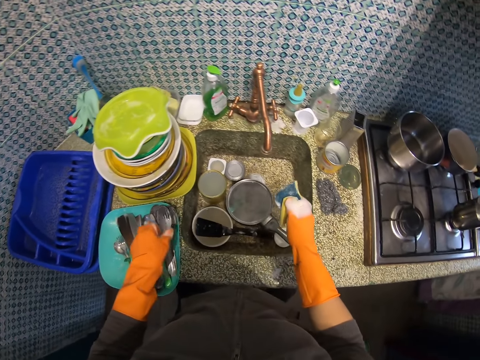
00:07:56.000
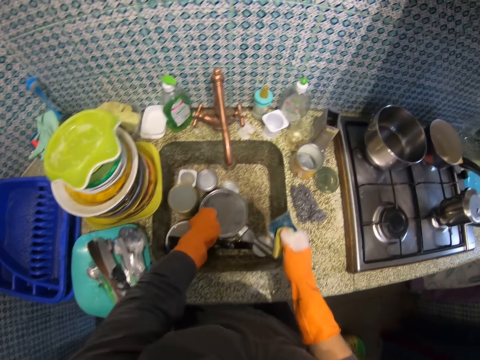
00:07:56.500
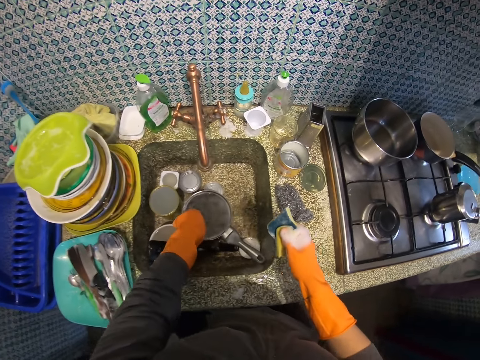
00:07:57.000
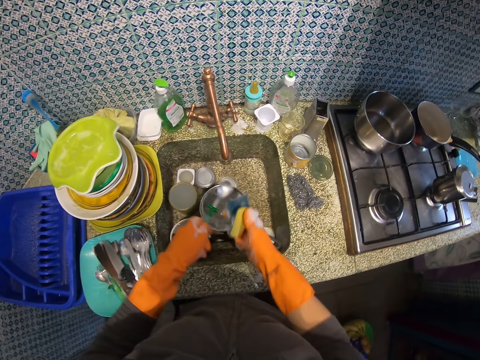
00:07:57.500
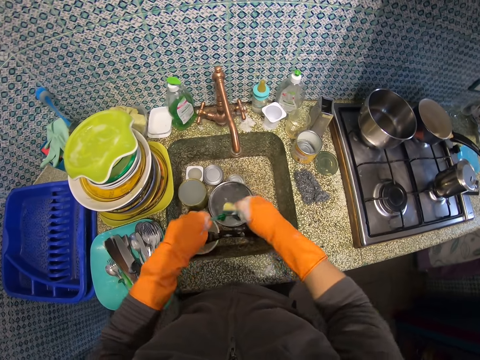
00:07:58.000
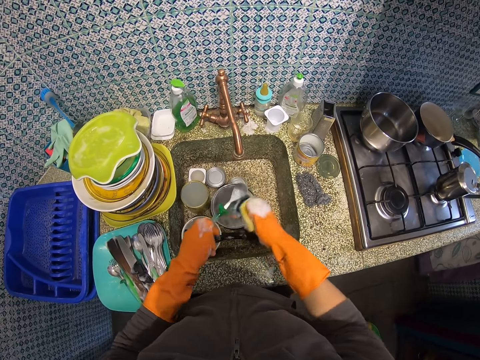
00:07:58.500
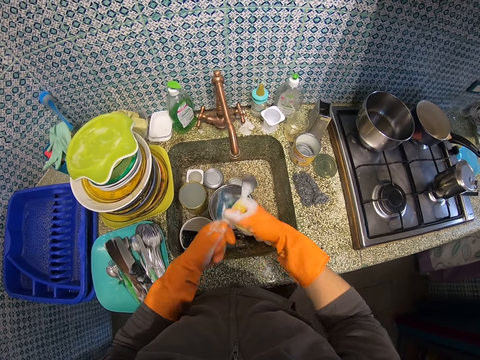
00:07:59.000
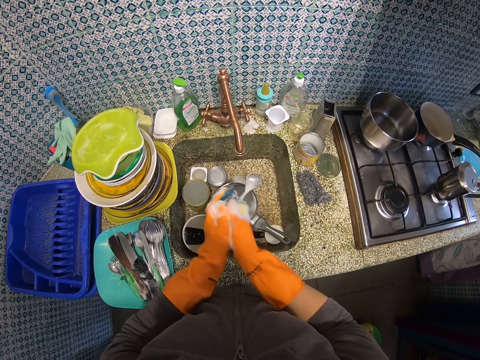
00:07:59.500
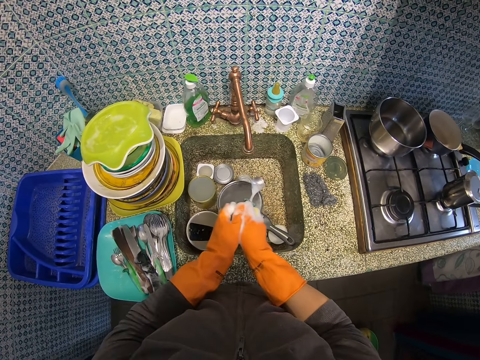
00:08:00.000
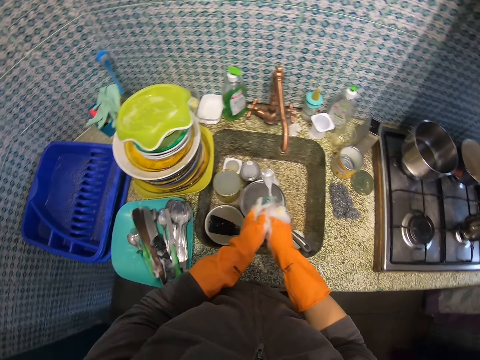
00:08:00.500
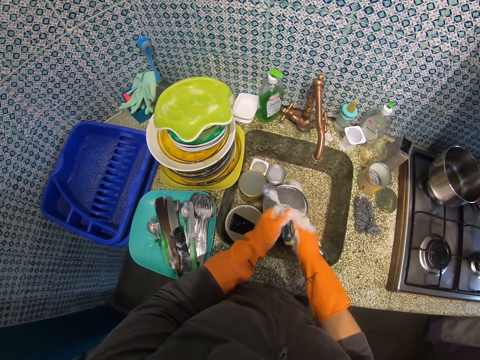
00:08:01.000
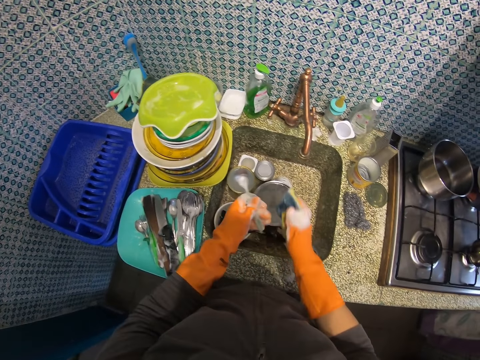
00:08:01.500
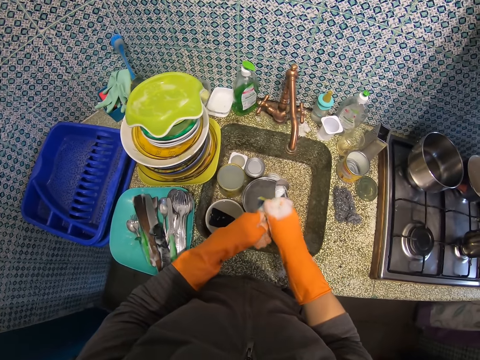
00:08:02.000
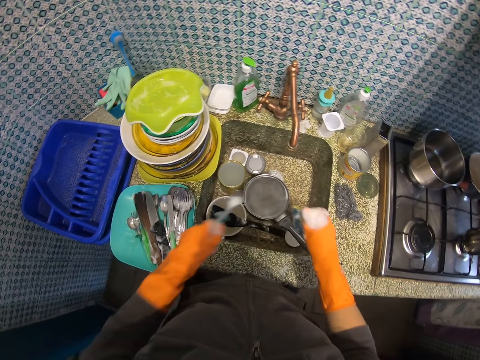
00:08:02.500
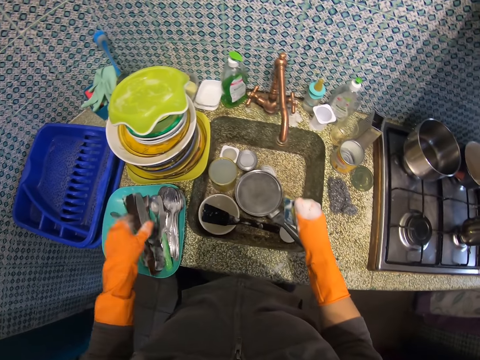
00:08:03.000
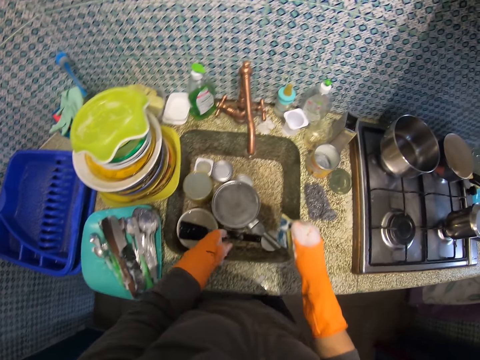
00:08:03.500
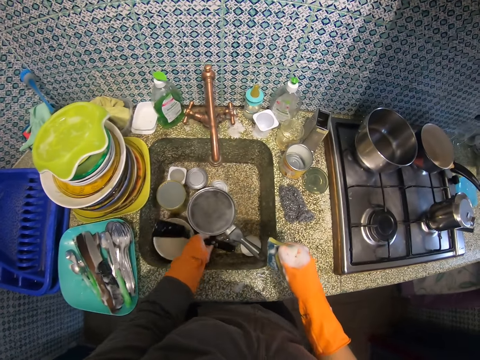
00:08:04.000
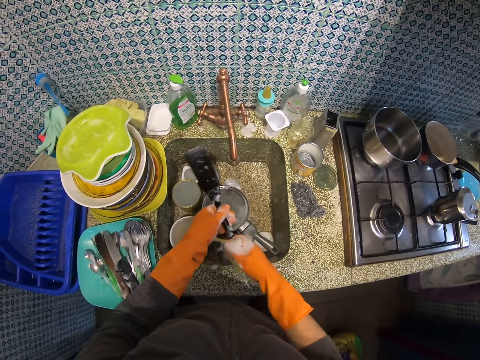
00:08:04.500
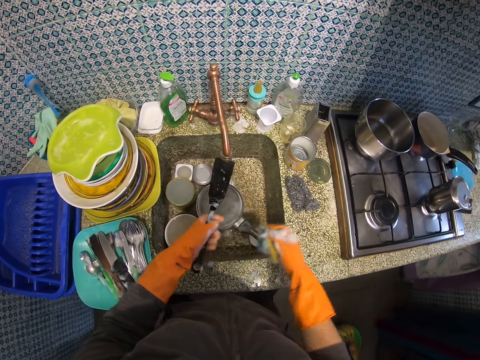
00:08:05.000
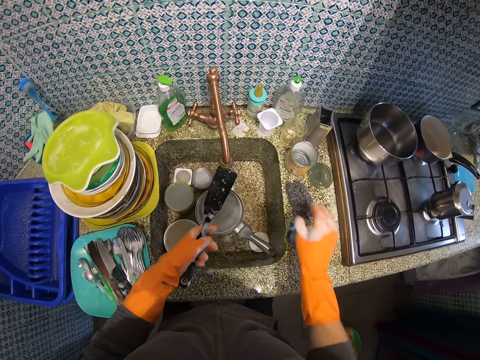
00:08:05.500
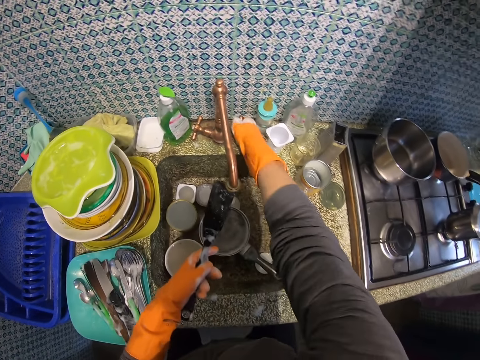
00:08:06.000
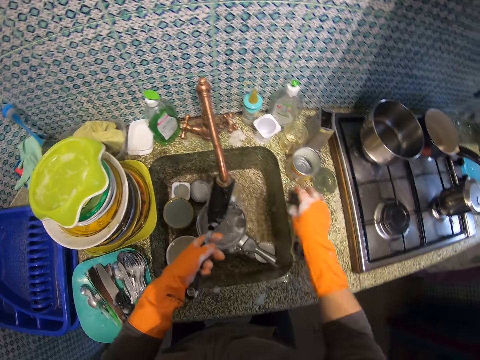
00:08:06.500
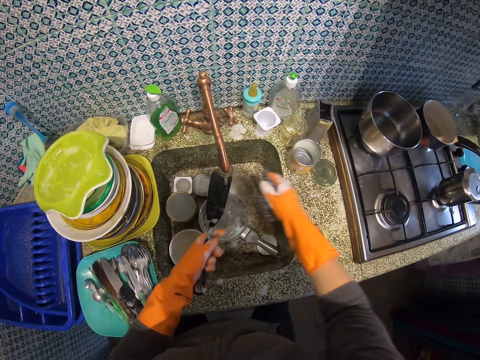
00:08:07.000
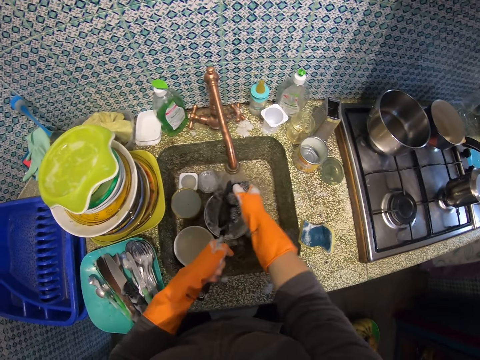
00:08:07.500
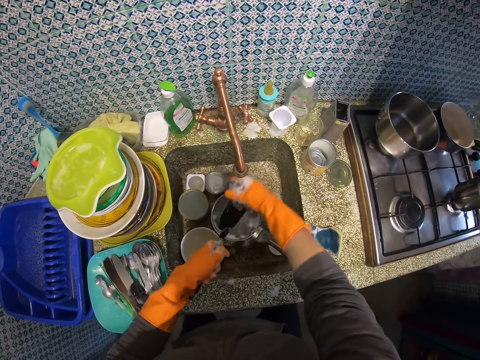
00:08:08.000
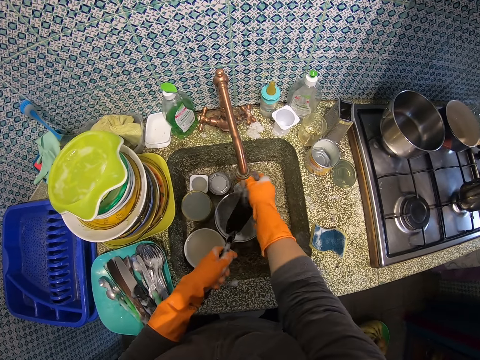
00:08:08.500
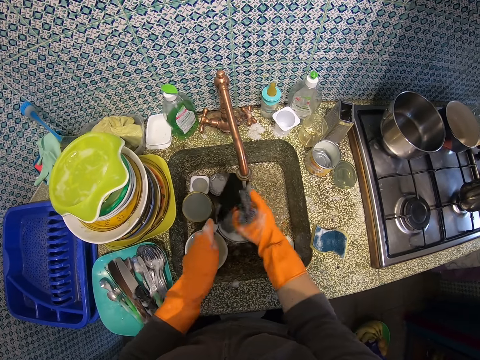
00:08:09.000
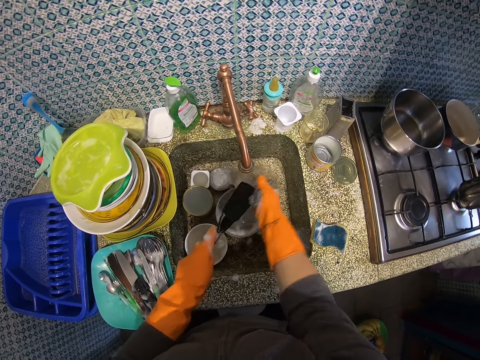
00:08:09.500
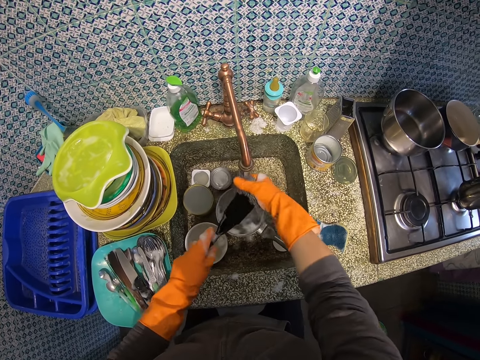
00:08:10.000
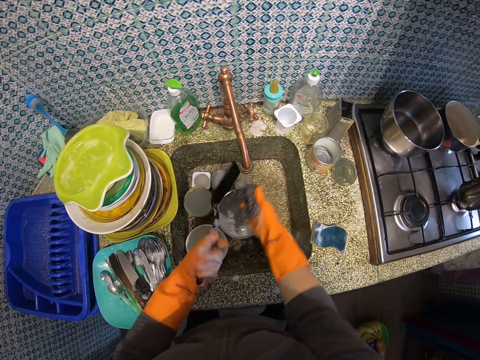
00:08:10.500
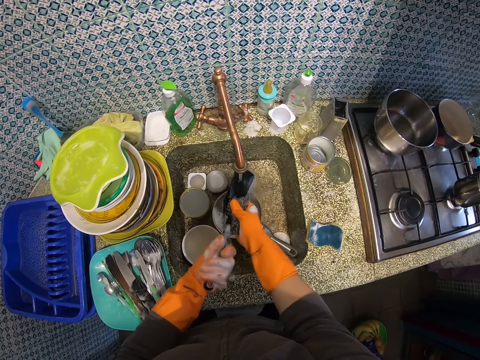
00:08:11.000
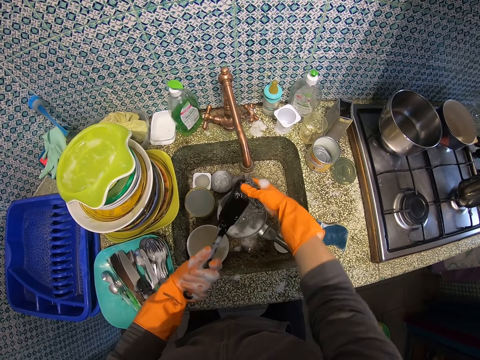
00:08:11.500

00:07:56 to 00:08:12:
The camera wearer drops the fork in the blue plate on the kitchen slab. They pick up another tea spoon from the zinc. They wash the tea spoon. They drop the tea spoon in the blue plate on the kitchen slab. They pick up a solid turner from the zinc and wash it. They drop the sponge scourer on the kitchen slab. They open the tap to rinse off the soap from something. They rinse the solid turner. They pick up the steel scourer from the kitchen slab to wash something with. They wash the solid turner.

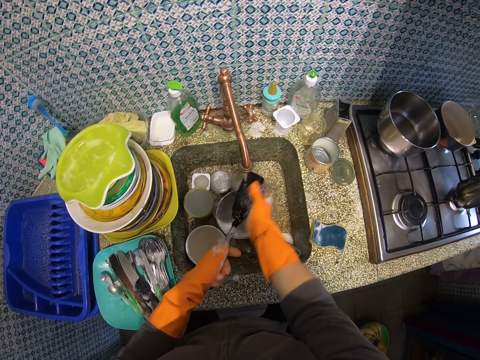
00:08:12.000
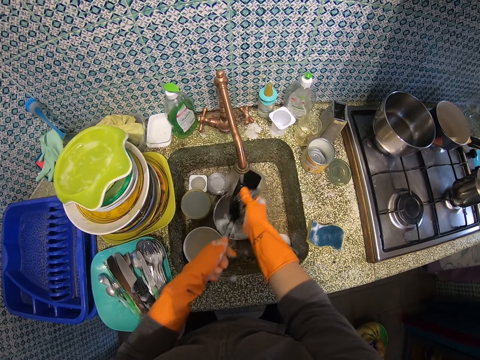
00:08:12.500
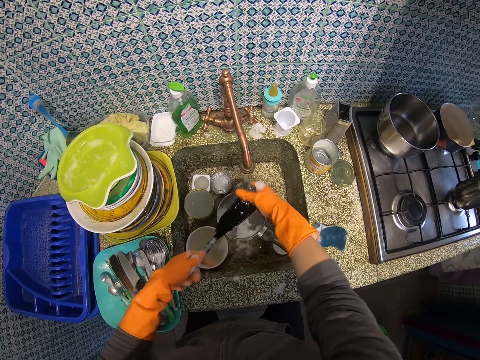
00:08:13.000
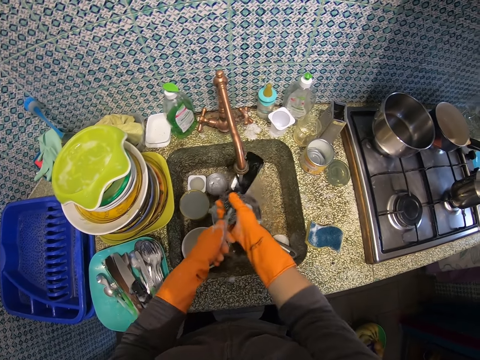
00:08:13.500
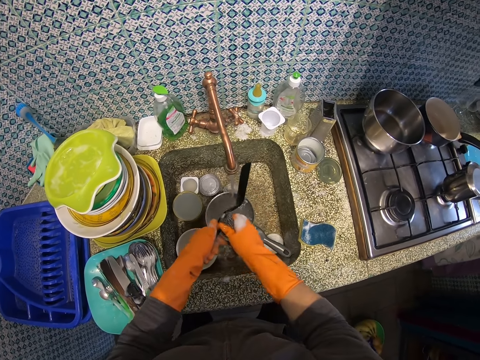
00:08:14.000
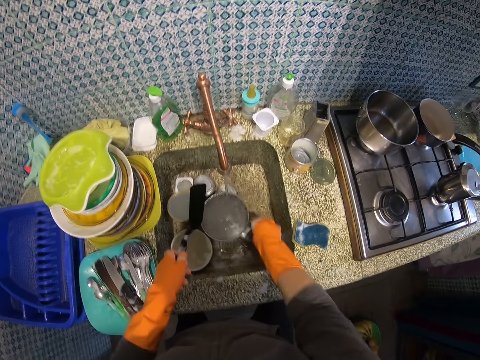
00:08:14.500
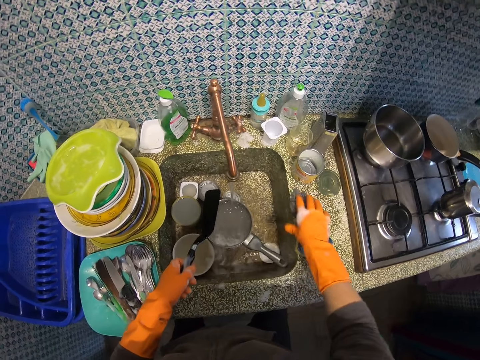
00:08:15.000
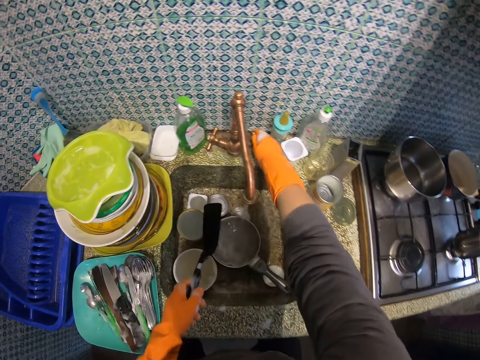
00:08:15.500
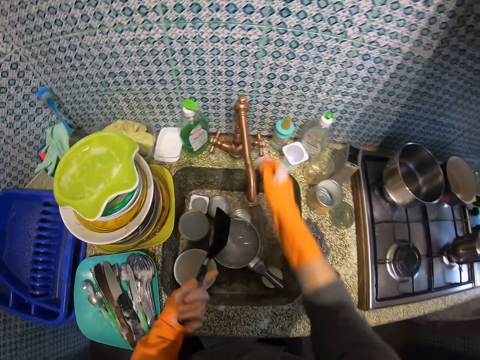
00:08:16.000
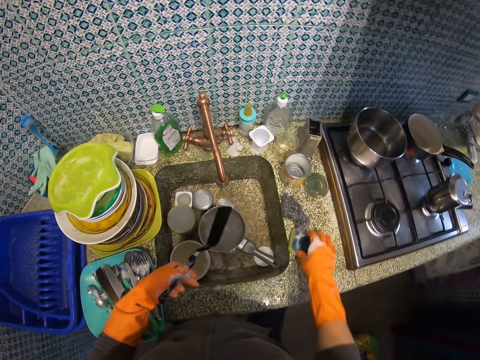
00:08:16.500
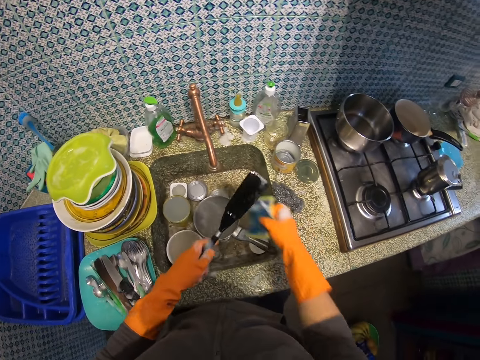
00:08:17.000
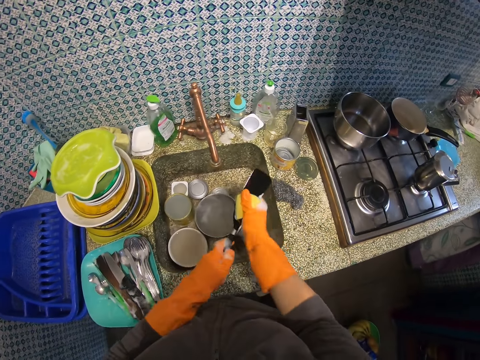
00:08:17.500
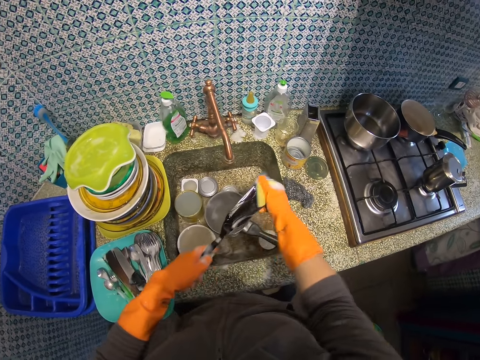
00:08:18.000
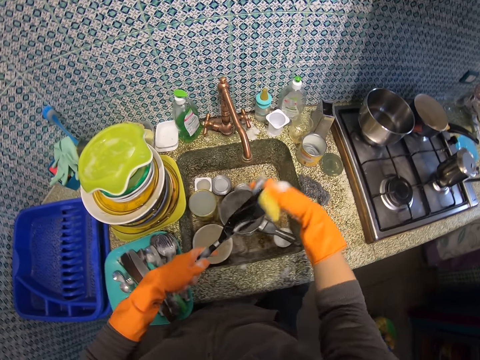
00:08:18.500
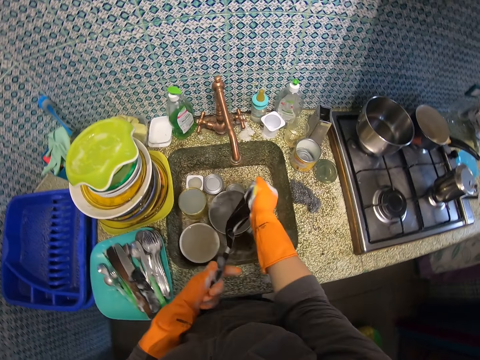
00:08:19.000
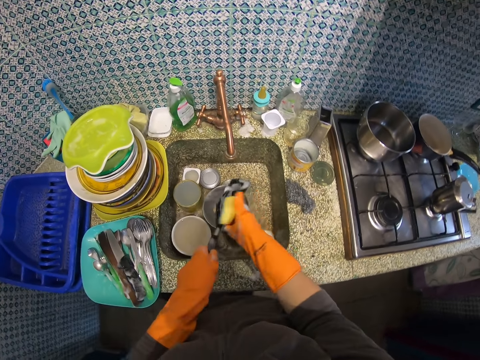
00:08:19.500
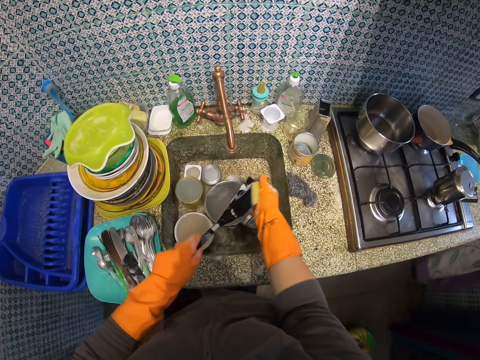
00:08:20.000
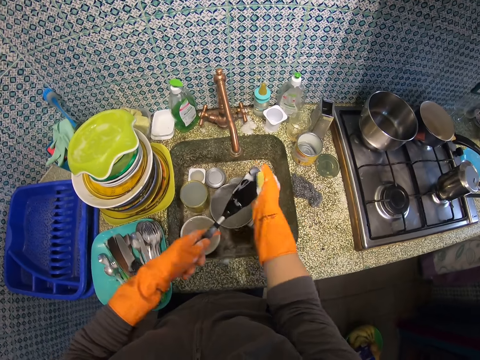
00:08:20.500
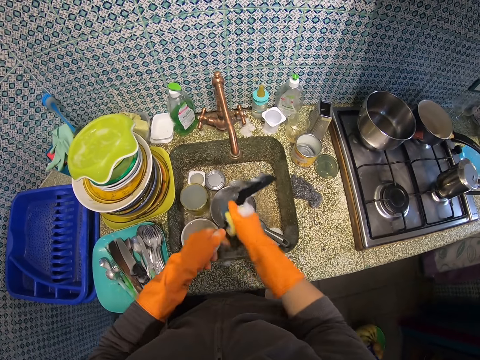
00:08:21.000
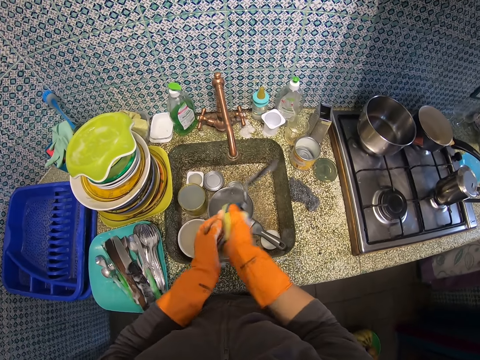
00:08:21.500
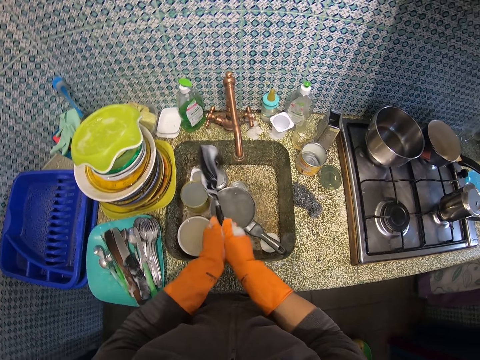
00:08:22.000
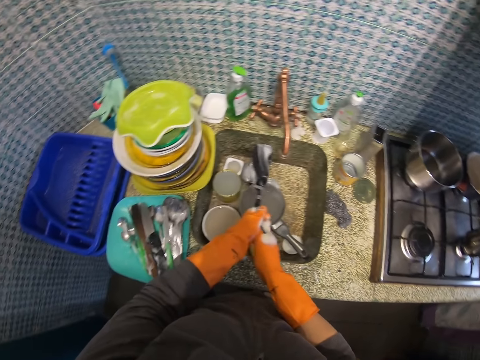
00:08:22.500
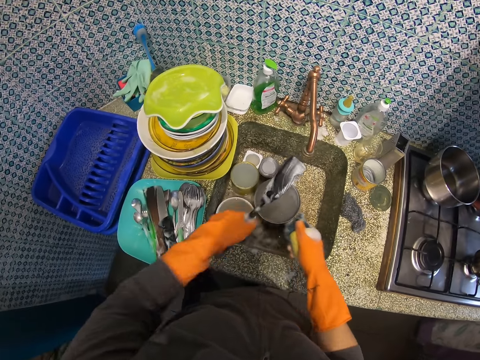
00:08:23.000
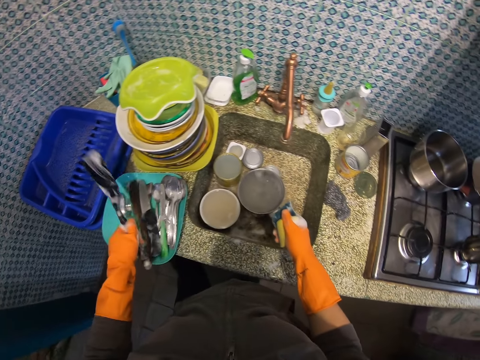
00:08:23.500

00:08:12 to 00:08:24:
The camera wearer drips off water from the steel scourer. They drop the steel scourer on the kitchen slab, on the left side of the sink. They turn off the tap. They pick up the sponge scourer from the kitchen slab and wash the solid turner with the sponge scourer.
